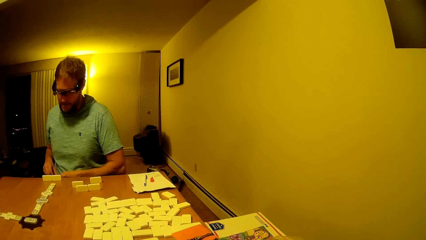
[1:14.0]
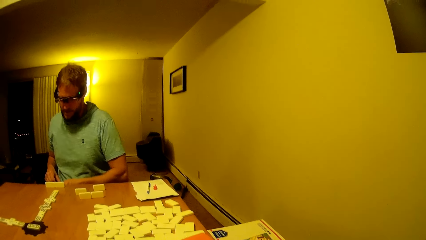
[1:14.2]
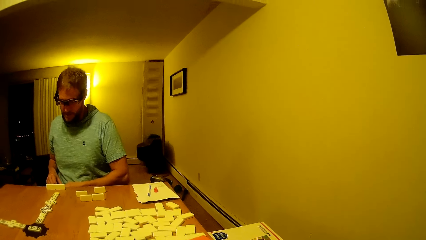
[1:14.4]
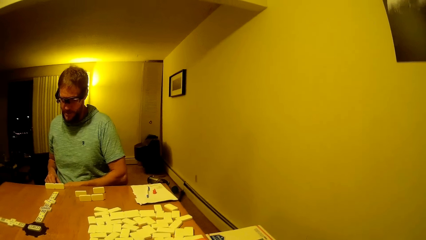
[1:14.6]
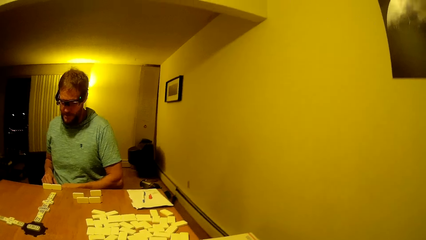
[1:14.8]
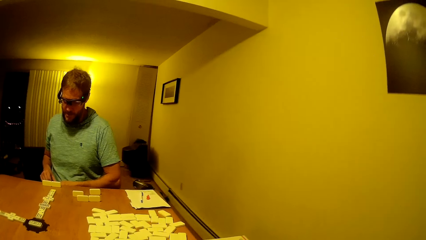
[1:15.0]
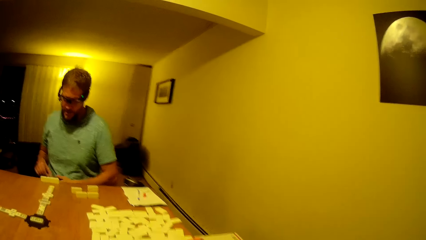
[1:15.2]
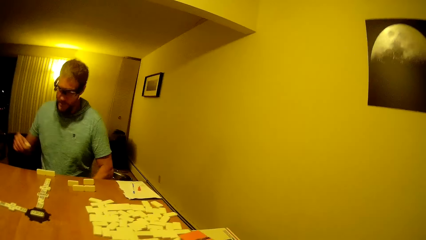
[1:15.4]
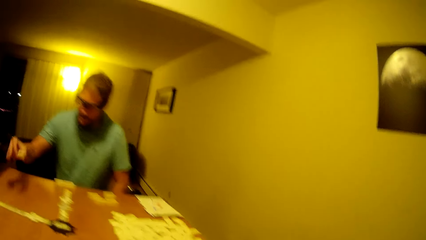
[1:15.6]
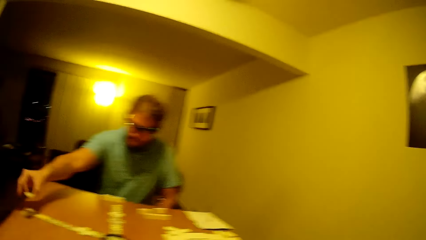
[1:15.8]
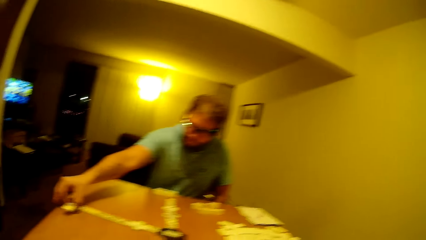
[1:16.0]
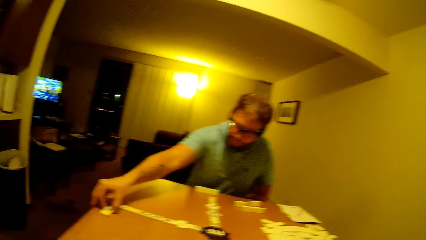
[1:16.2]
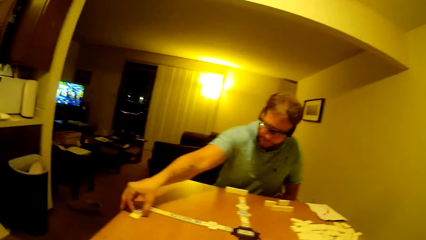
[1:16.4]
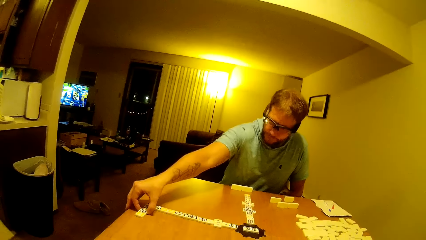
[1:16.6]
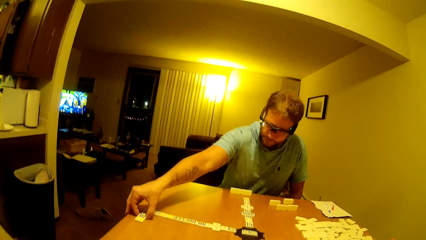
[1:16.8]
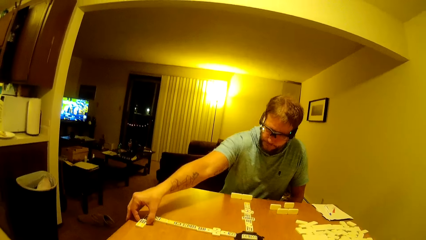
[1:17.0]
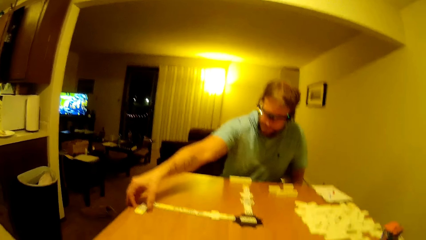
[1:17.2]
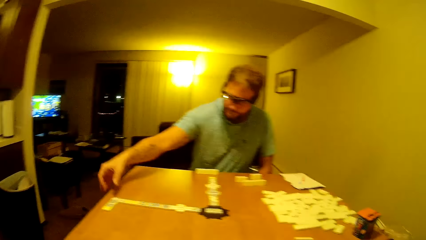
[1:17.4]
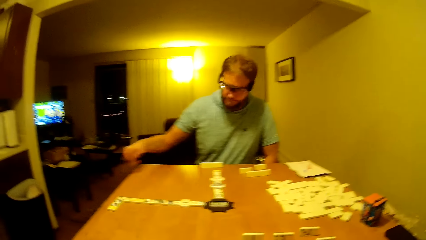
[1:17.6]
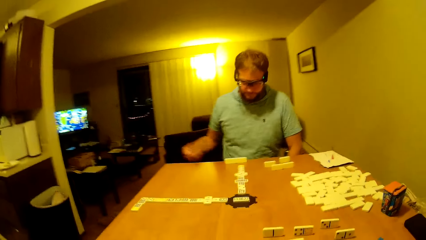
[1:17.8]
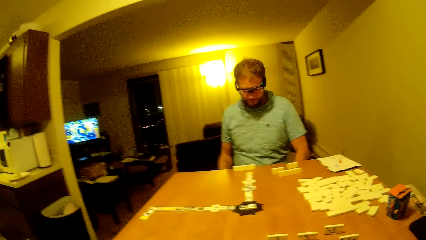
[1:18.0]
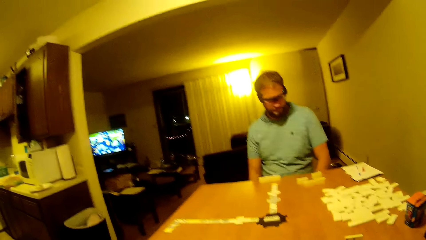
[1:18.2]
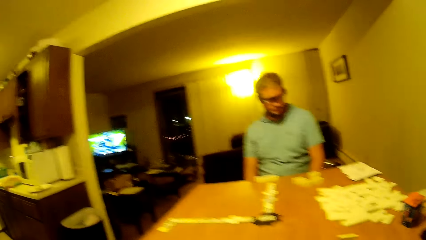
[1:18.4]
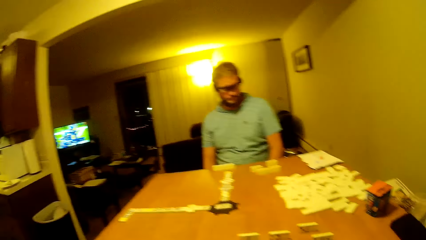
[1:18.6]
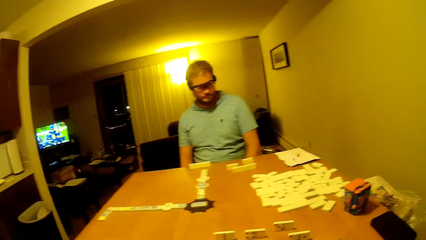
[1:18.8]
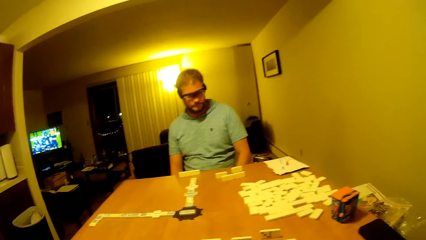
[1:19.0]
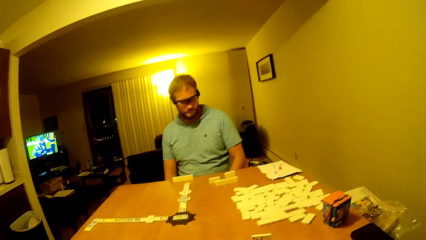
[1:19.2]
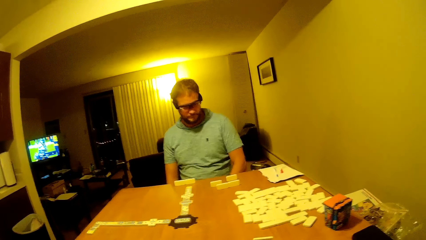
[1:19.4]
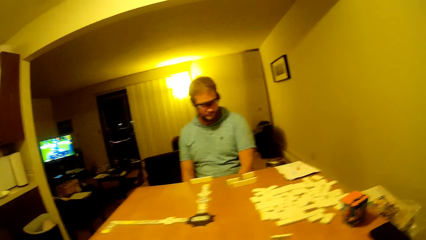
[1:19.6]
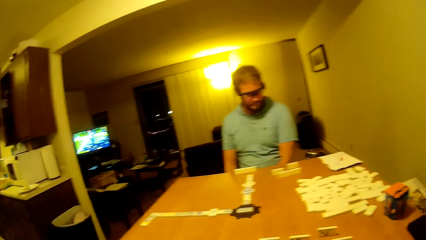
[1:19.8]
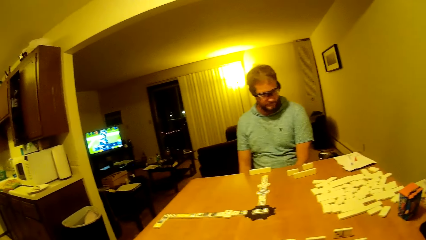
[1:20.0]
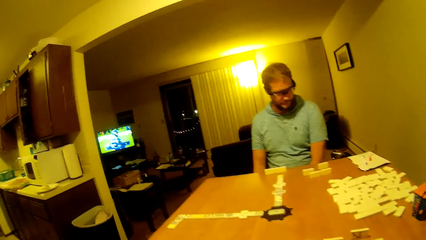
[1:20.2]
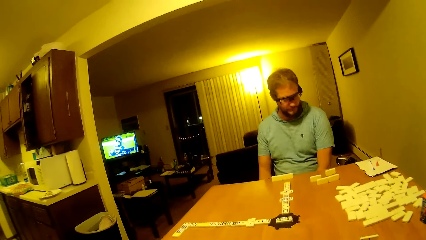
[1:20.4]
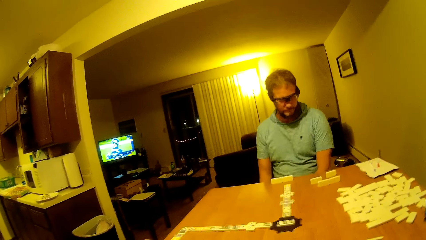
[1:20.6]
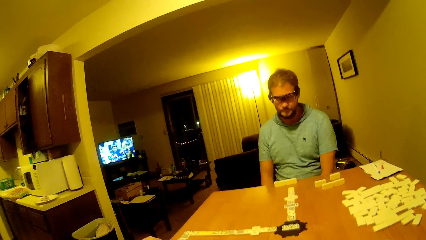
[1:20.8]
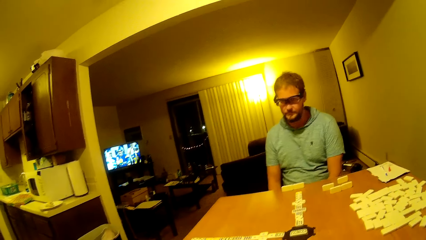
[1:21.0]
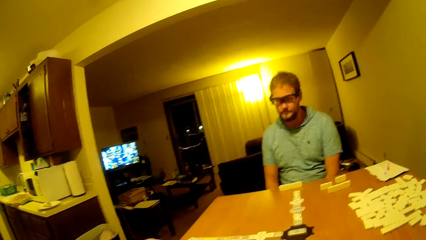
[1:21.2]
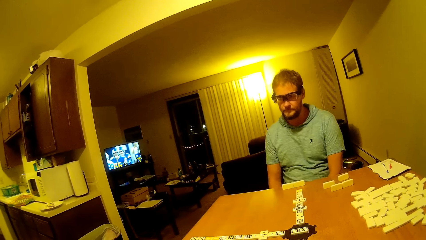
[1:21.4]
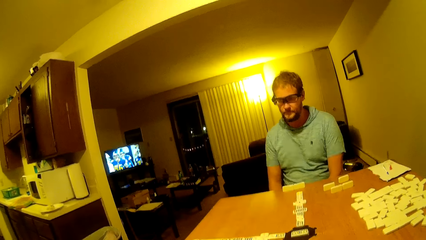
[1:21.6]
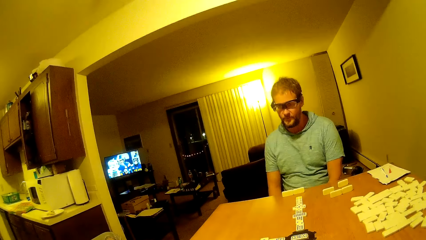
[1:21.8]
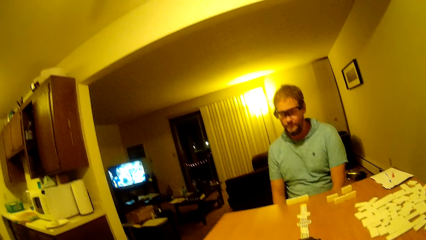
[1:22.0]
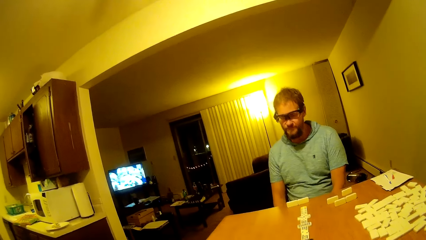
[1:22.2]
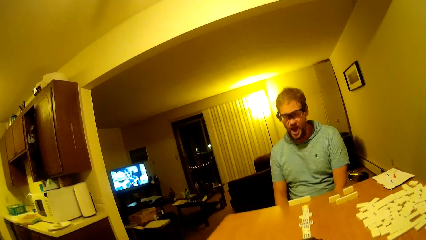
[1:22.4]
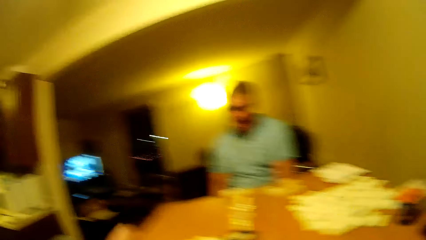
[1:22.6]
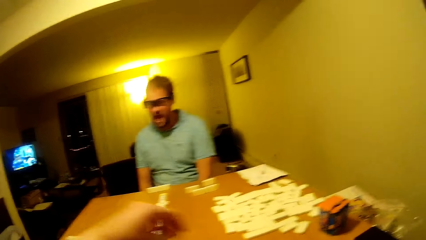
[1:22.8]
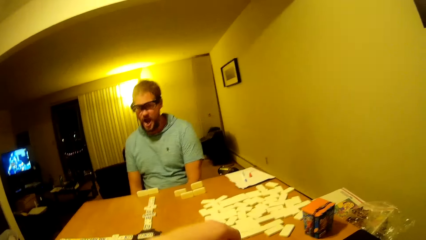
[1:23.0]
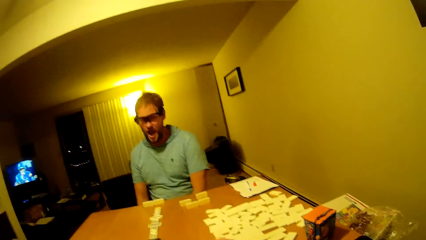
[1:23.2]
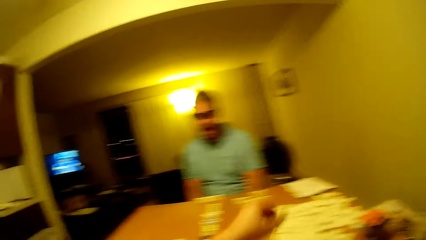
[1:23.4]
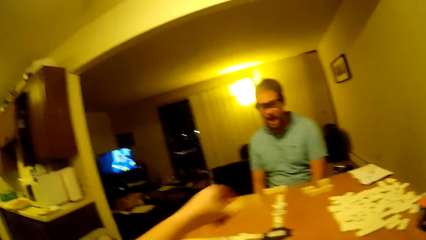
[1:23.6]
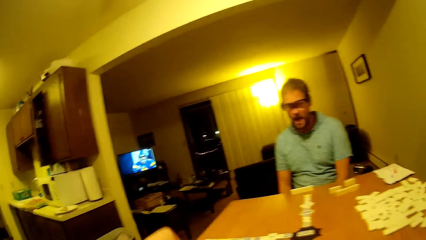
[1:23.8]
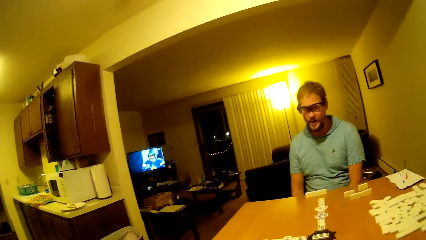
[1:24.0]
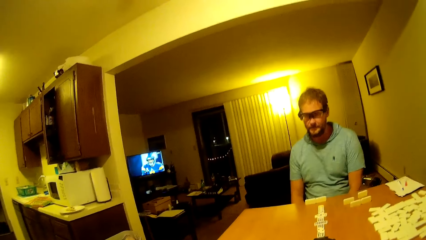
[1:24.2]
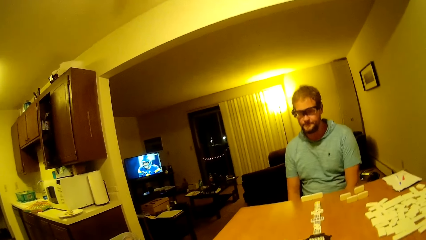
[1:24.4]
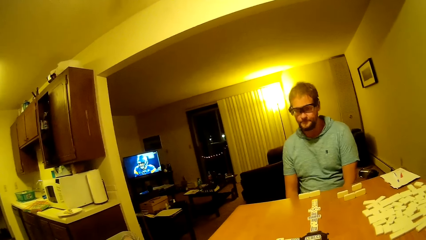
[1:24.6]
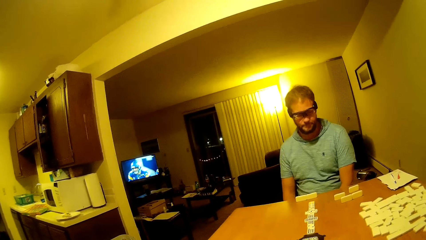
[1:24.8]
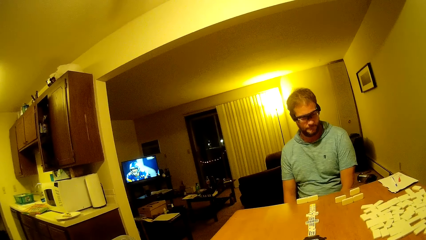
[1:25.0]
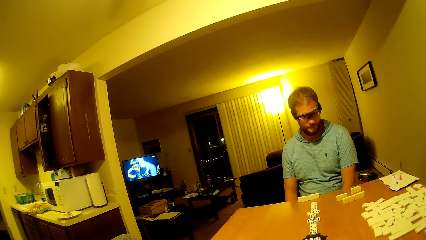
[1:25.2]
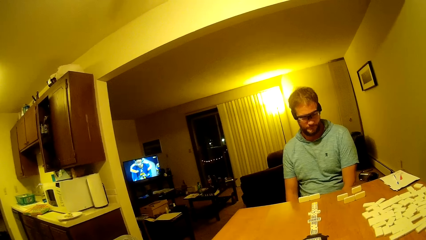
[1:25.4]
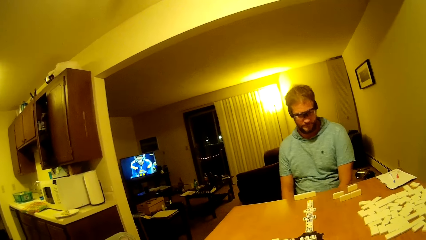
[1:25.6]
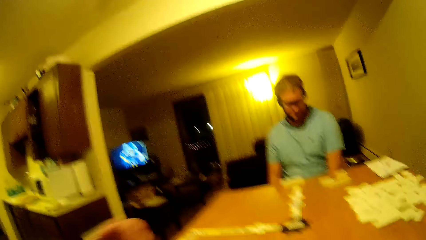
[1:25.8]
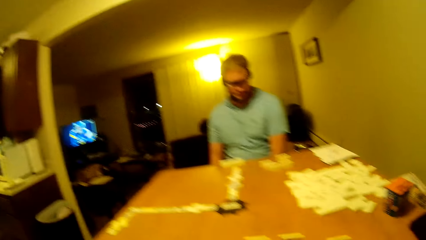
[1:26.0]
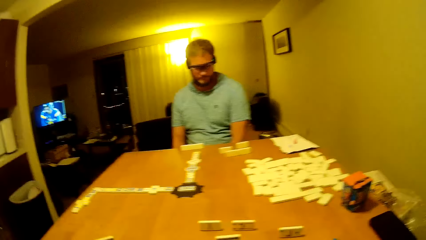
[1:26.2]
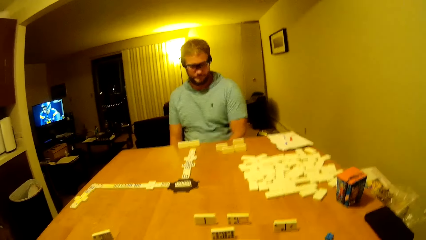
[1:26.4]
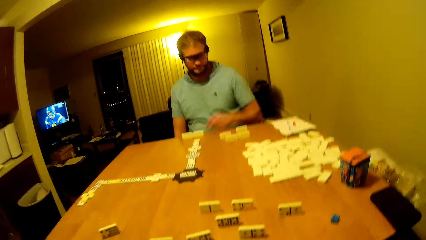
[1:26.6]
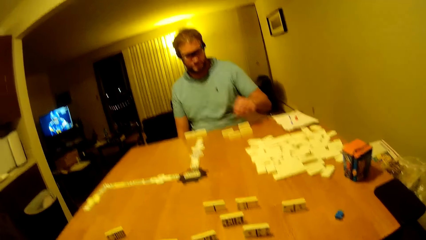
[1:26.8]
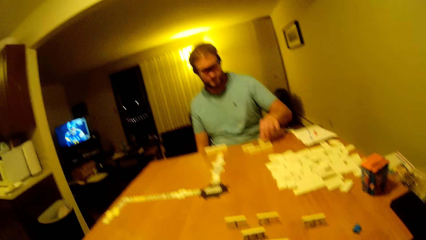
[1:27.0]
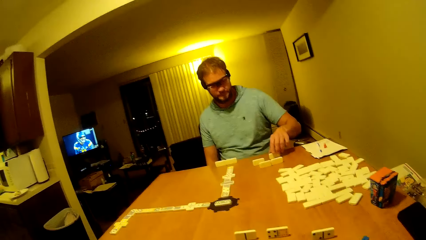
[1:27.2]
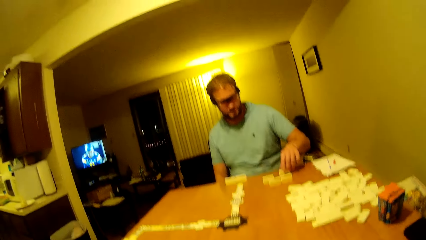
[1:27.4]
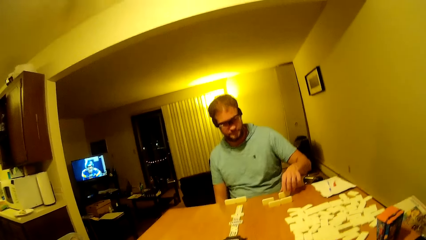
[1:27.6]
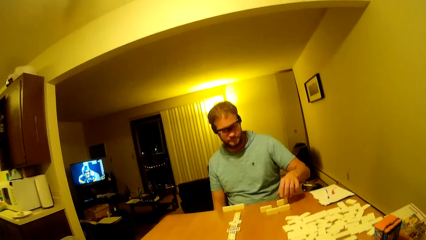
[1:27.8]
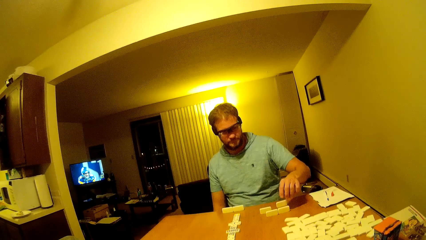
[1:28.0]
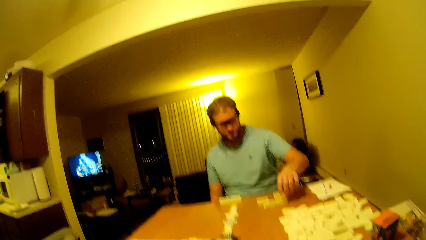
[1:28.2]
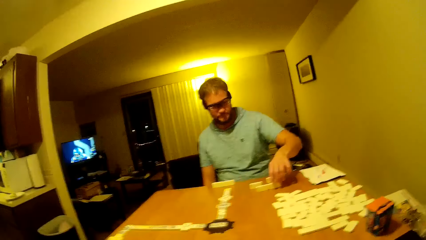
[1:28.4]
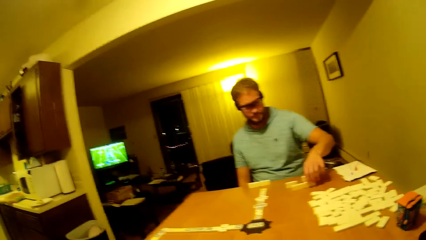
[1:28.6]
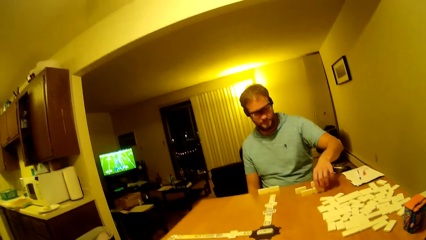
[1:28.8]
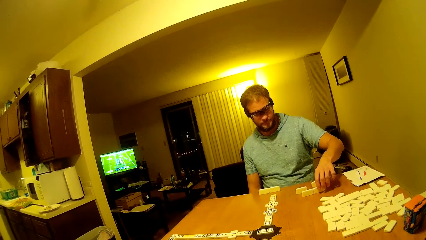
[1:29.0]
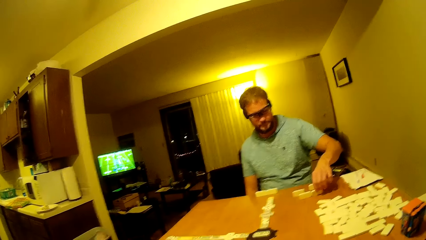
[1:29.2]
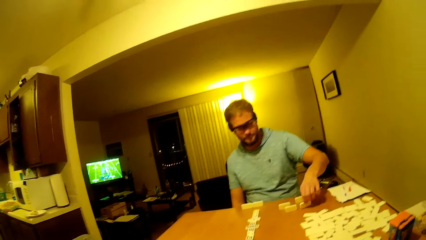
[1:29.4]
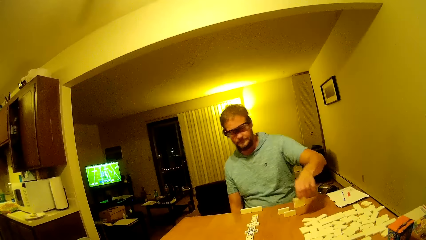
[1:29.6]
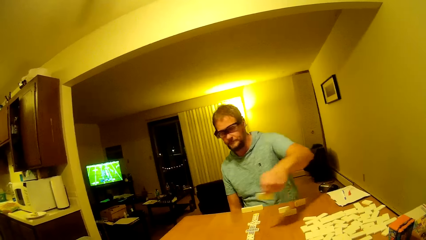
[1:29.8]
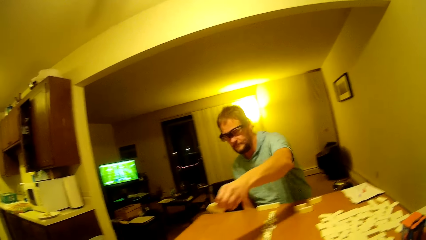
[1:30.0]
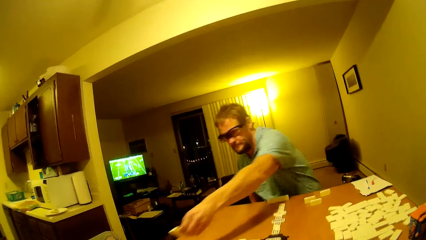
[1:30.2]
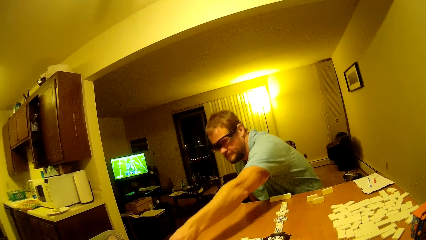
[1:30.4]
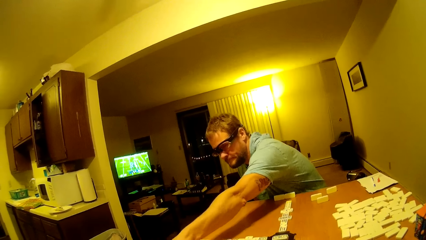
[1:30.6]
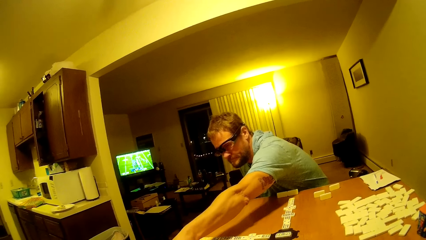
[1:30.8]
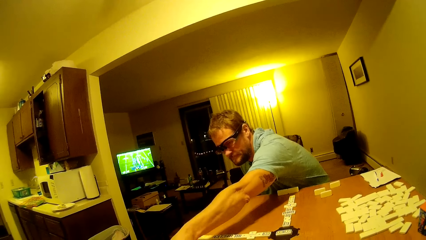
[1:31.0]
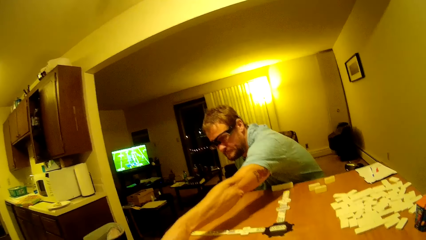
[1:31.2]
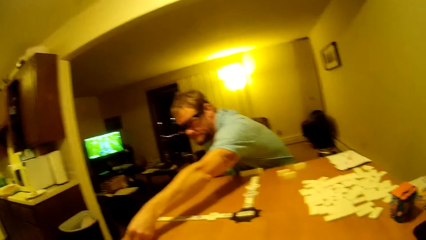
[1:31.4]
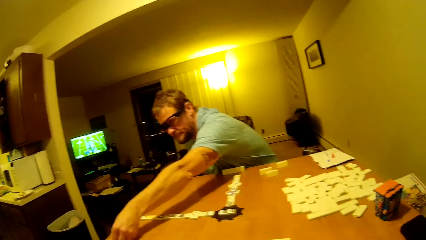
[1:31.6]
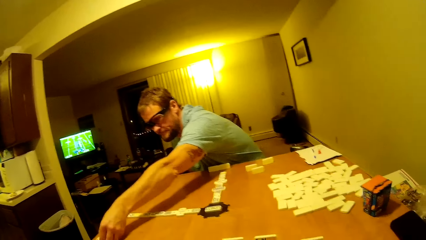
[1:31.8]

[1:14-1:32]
The camera wearer and a man stare at the tiles on the table. The man places the tile on the table. The camera wearer and the man stare at the tiles on the table. The camera wearer moves the tile on the table. The camera wearer and the man stare at the tiles on the table. The man touches the tile on the table. He moves the tile on the table.
